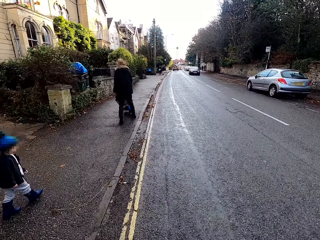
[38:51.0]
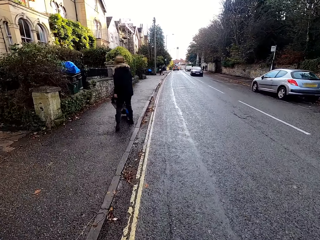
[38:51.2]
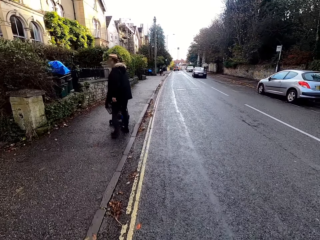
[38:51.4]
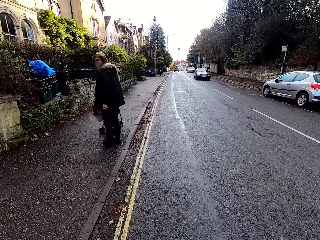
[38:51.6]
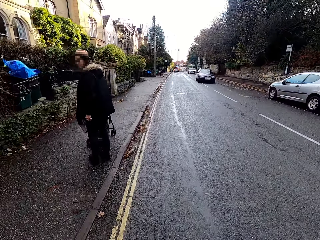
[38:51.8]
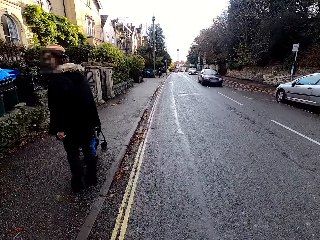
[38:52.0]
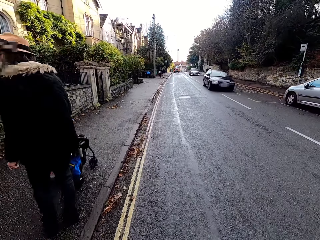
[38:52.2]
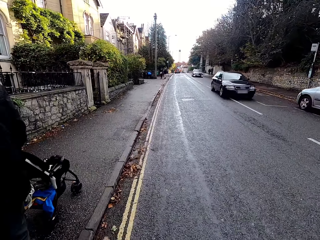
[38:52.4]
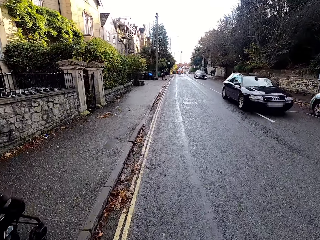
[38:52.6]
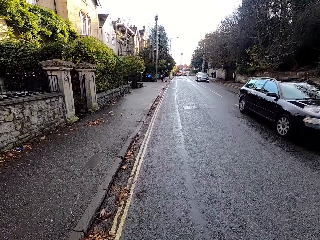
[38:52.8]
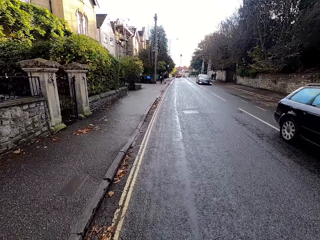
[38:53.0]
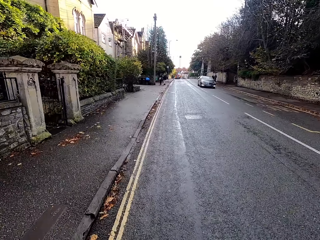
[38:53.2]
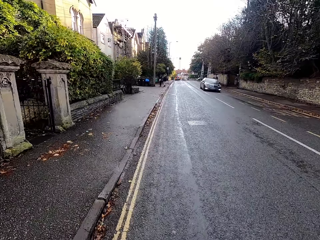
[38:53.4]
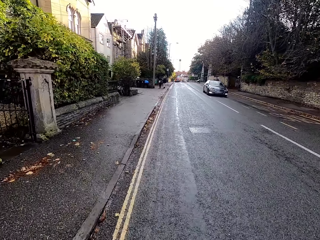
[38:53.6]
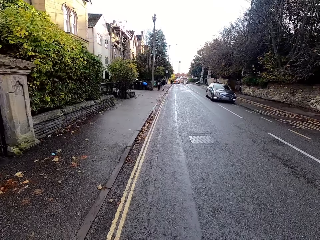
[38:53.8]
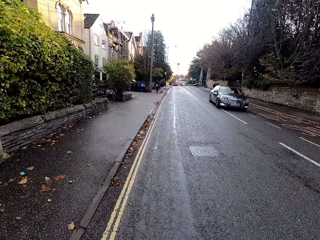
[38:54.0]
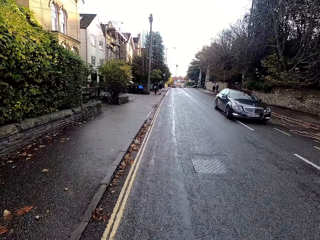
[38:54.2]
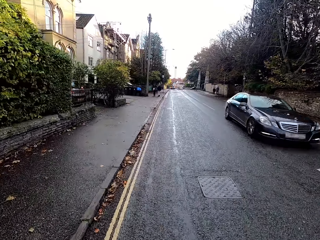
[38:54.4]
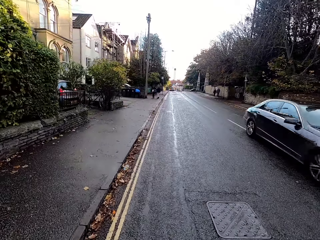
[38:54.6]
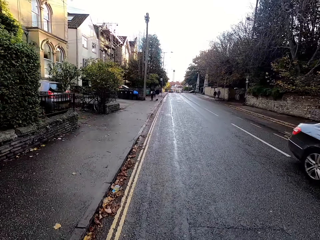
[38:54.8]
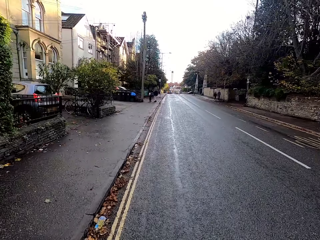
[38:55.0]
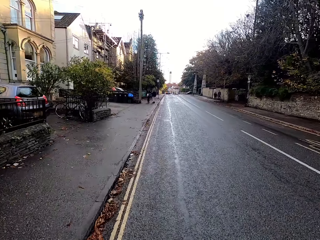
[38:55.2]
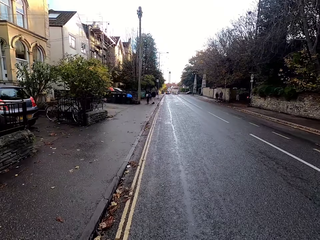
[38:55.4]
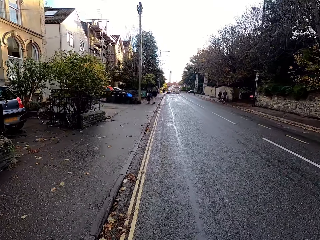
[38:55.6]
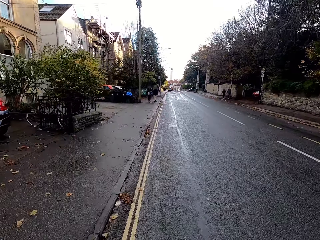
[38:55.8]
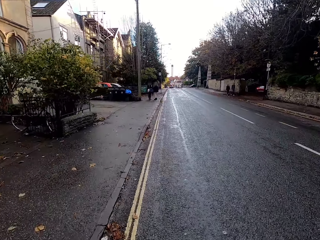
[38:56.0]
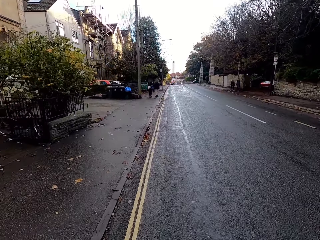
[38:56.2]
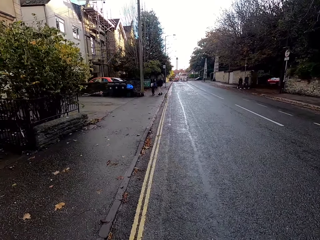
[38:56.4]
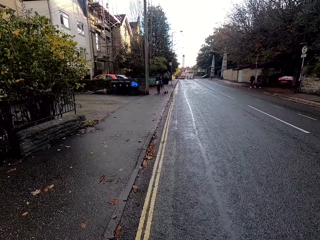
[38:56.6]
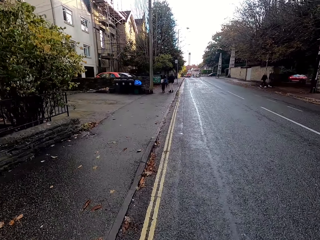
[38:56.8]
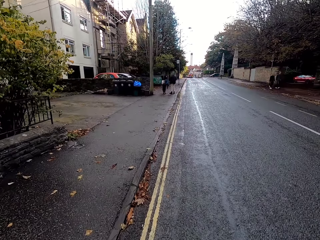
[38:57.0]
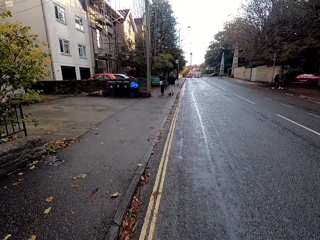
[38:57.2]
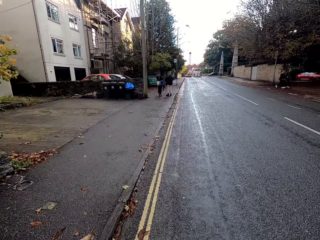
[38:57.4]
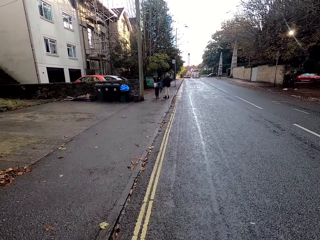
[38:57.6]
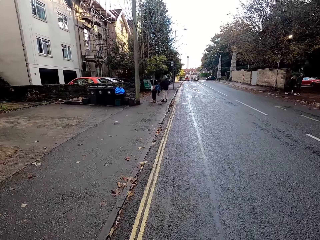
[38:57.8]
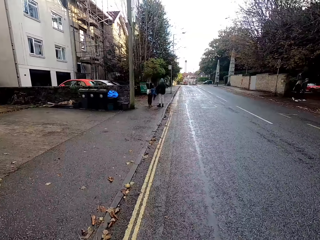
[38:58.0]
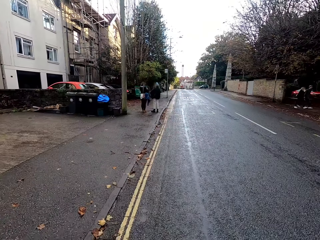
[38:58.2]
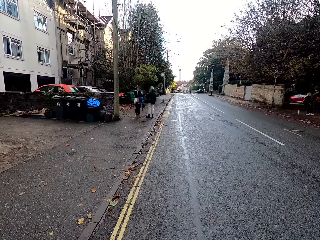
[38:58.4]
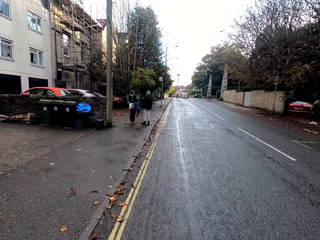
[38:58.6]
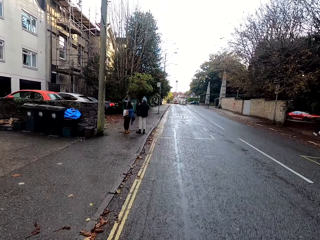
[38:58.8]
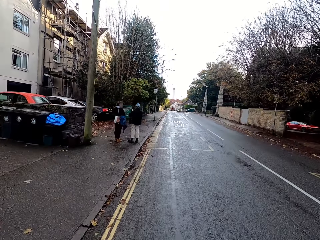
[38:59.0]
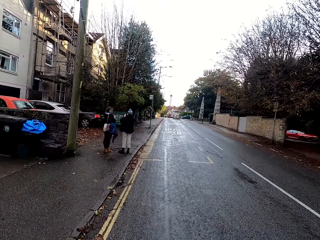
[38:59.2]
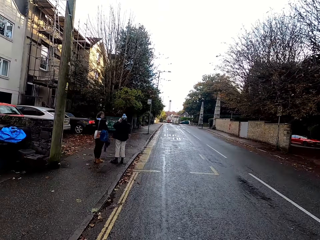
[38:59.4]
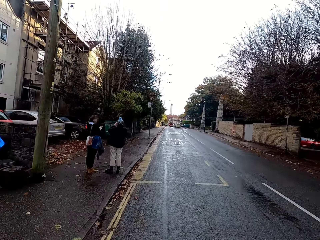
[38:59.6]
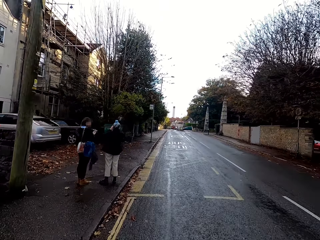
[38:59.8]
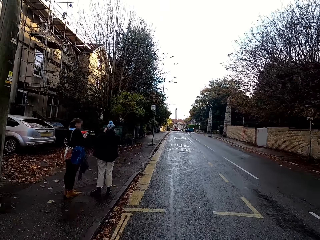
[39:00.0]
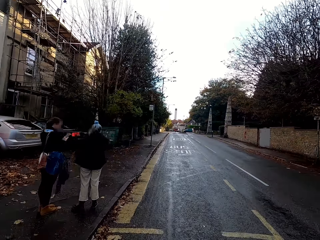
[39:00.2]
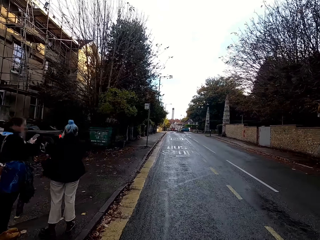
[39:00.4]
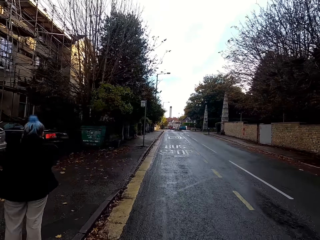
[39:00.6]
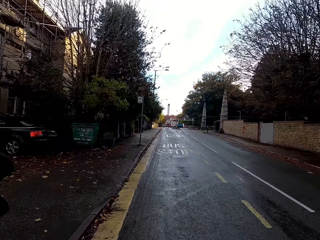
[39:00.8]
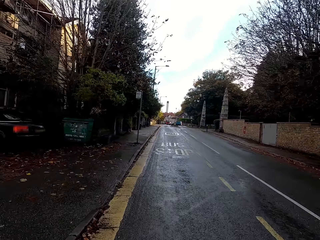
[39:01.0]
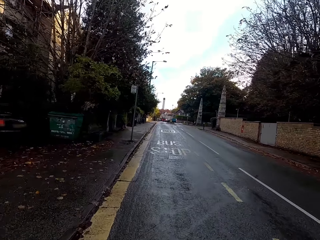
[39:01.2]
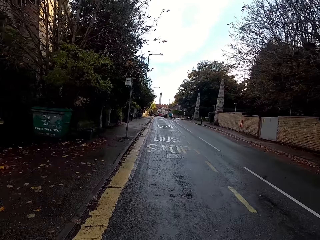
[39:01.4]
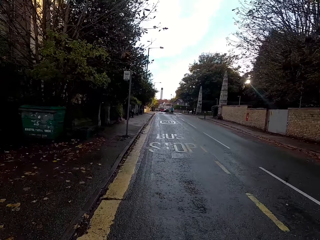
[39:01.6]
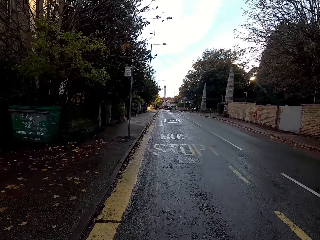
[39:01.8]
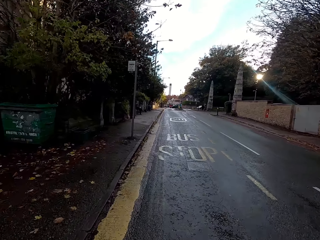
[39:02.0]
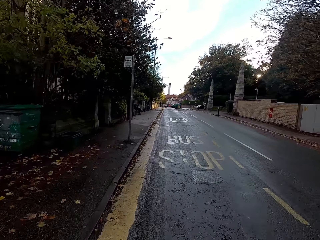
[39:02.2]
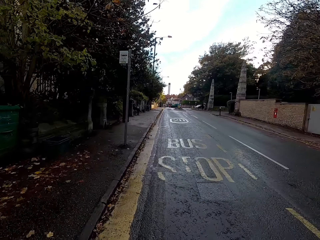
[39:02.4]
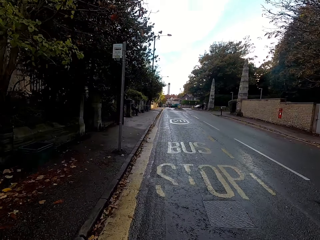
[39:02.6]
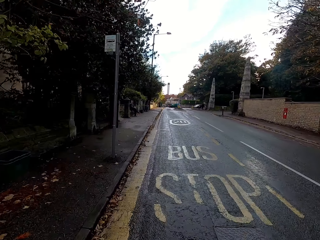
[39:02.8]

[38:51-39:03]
A black car drives past the camera wearer. A black car drives past the camera wearer again.

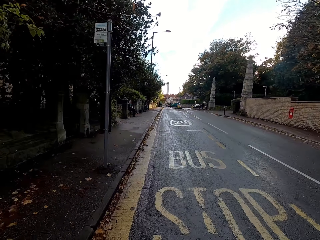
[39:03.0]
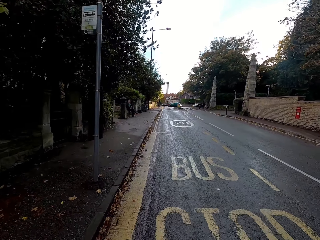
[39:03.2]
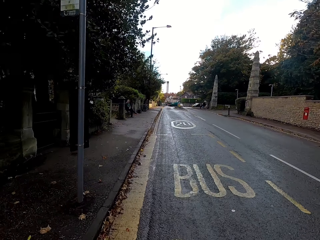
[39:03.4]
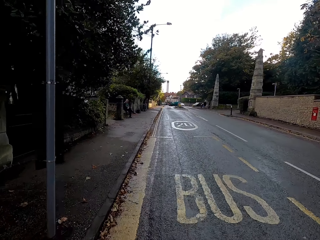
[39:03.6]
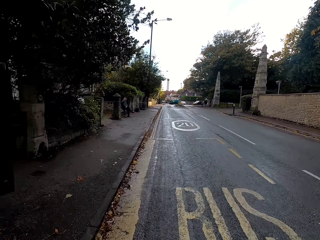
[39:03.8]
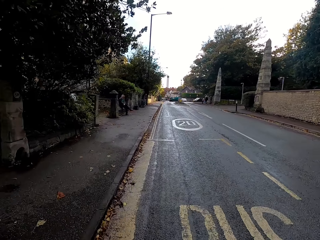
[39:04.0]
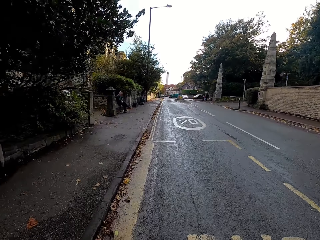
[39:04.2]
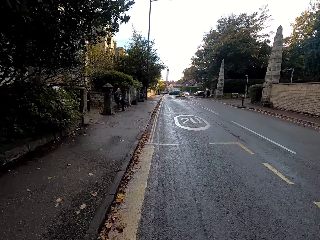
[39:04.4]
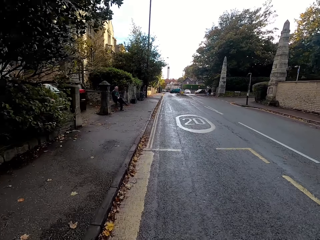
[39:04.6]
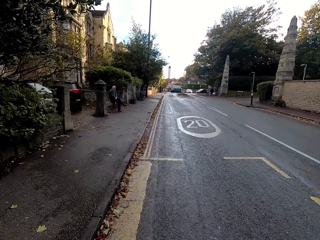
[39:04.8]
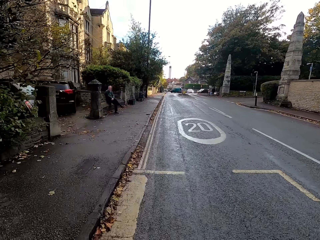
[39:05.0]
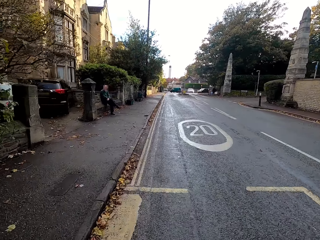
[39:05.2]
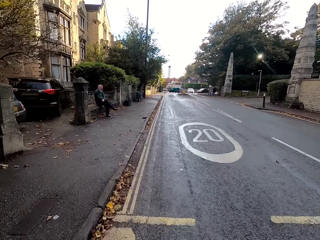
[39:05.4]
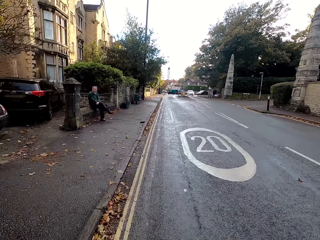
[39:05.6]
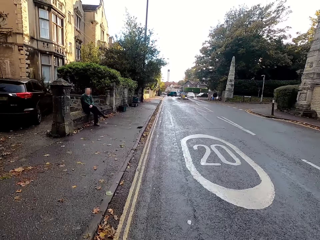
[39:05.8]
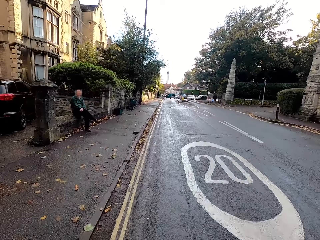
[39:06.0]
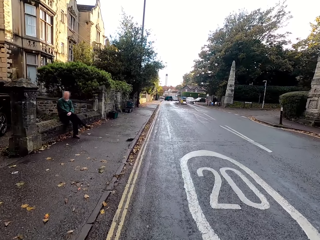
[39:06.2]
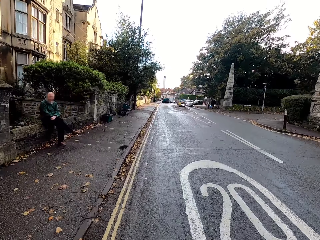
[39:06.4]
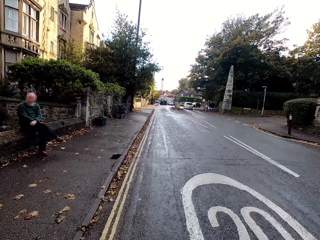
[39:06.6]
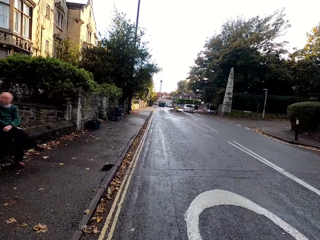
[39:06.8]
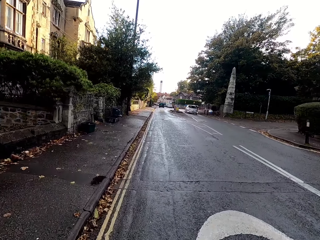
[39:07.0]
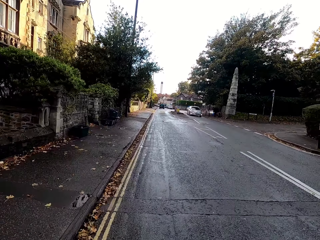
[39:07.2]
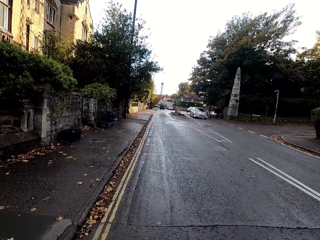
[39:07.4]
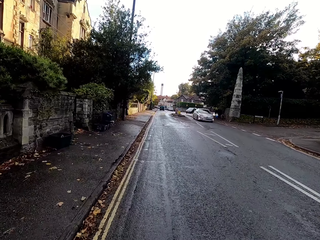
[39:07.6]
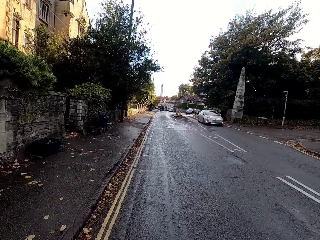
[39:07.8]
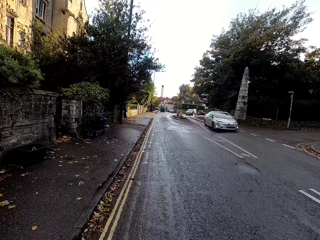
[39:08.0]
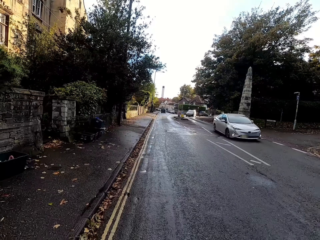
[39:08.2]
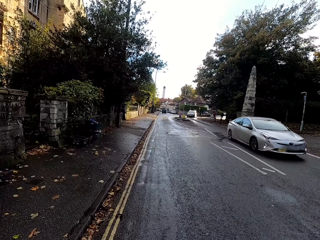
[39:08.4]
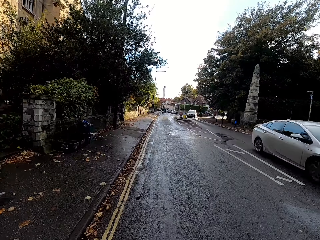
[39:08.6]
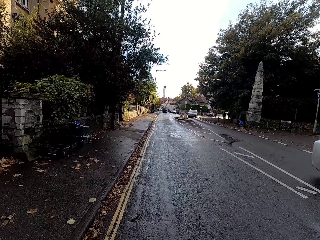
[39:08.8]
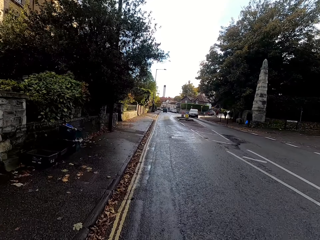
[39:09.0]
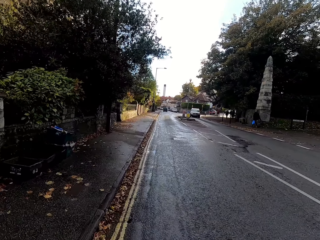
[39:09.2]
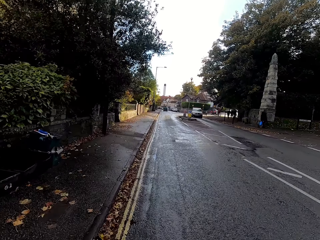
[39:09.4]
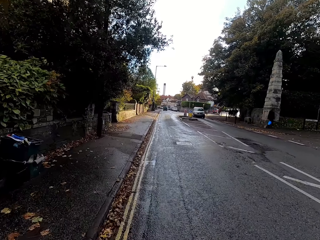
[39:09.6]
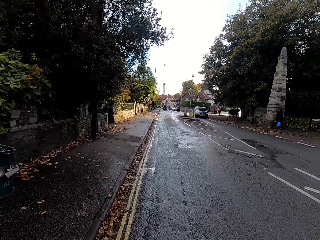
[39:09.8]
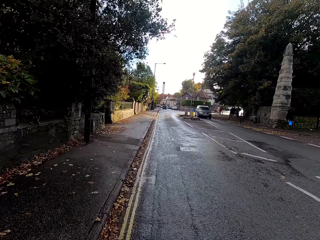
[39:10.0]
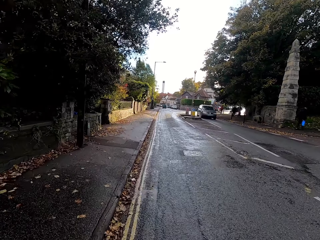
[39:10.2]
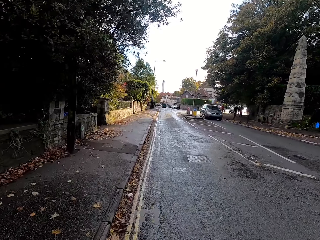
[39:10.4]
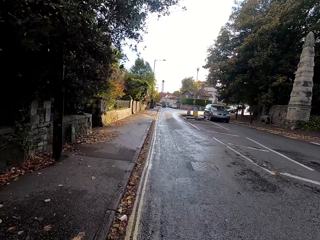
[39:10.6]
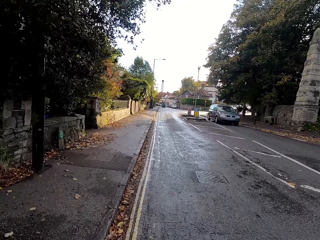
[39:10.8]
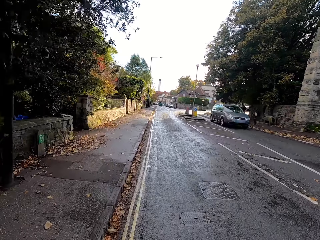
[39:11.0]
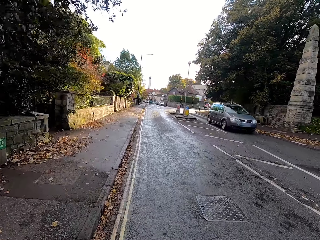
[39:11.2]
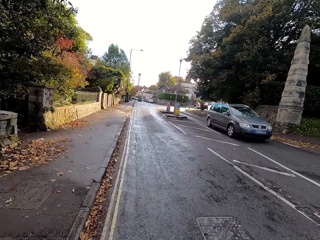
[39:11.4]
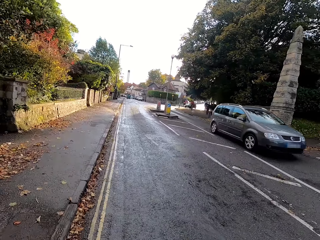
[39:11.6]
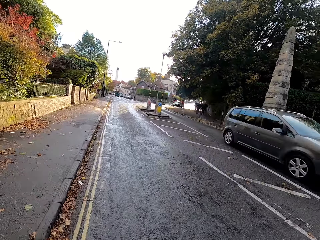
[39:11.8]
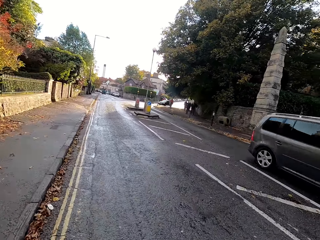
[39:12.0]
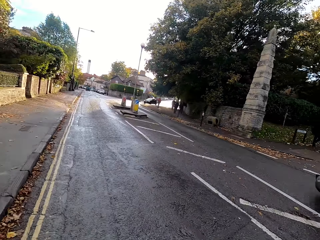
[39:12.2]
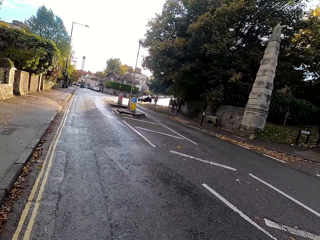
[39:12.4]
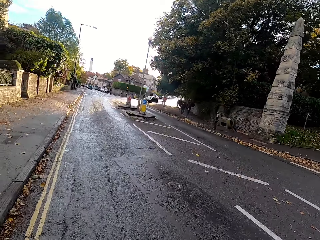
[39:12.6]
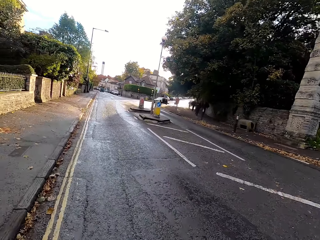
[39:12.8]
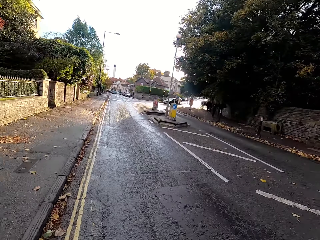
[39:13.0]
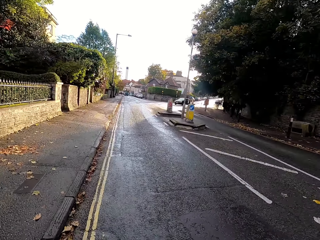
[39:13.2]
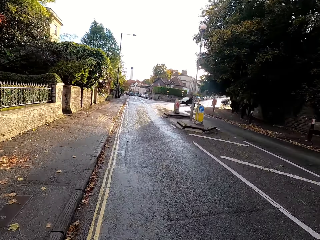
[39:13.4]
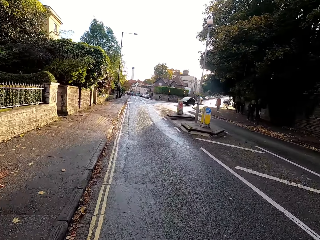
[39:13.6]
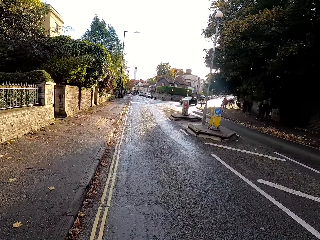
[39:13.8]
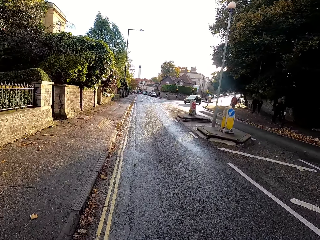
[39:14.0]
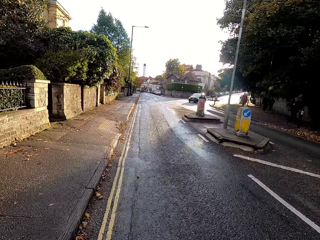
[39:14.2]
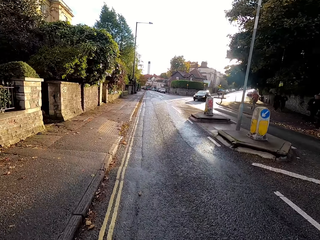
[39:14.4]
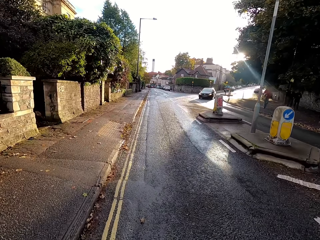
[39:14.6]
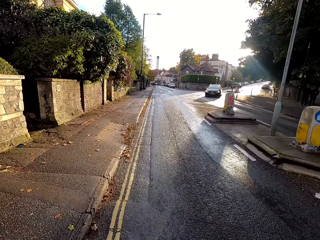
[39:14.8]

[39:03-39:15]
A white car drives past the camera wearer. A grey car drives past the camera wearer.
